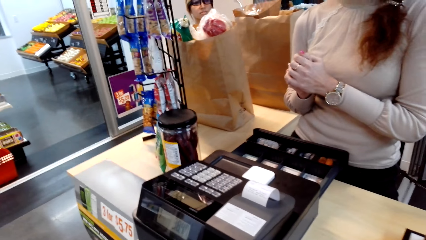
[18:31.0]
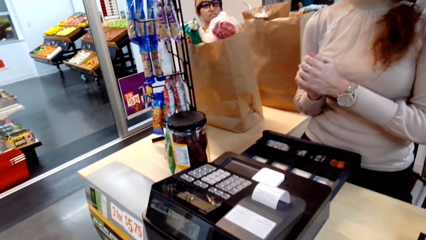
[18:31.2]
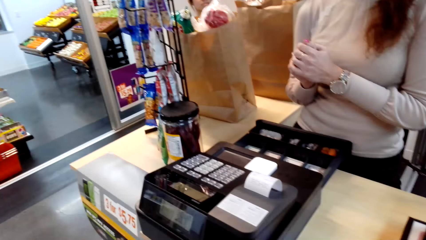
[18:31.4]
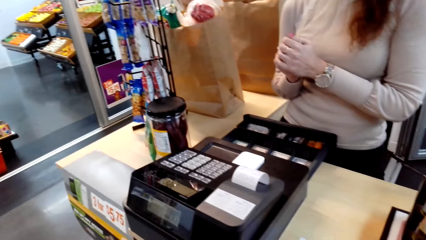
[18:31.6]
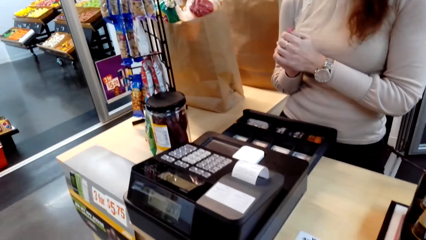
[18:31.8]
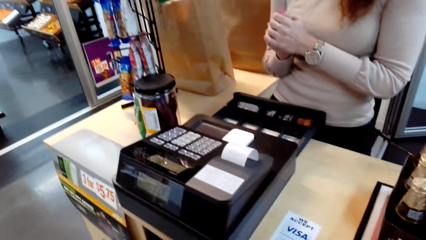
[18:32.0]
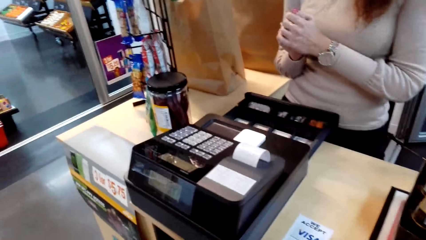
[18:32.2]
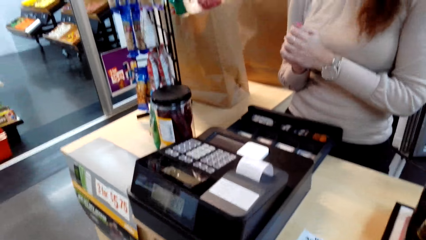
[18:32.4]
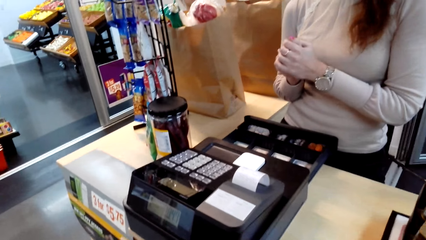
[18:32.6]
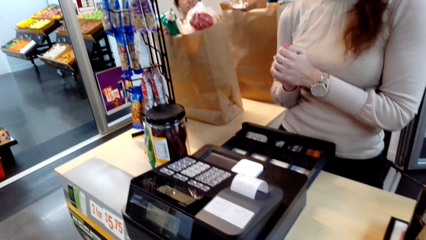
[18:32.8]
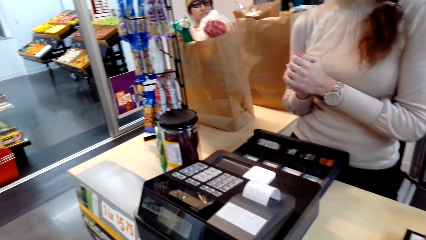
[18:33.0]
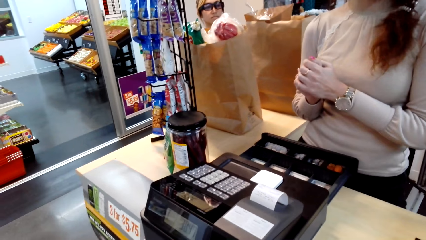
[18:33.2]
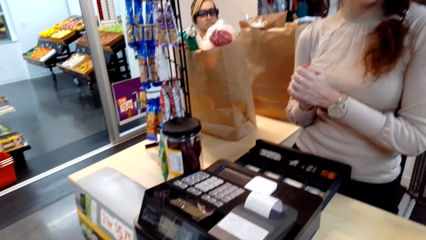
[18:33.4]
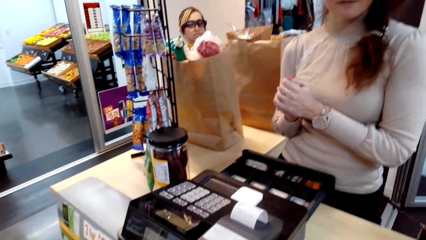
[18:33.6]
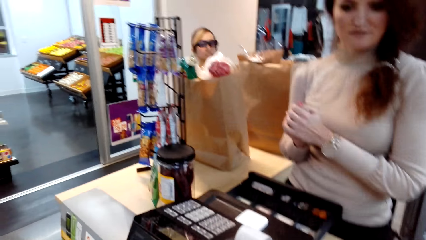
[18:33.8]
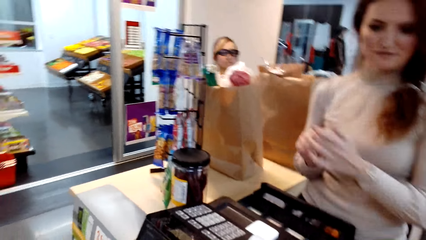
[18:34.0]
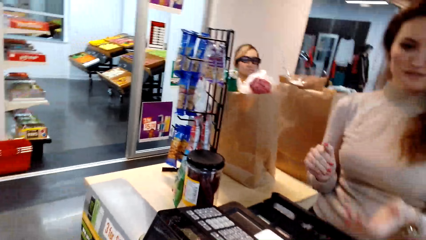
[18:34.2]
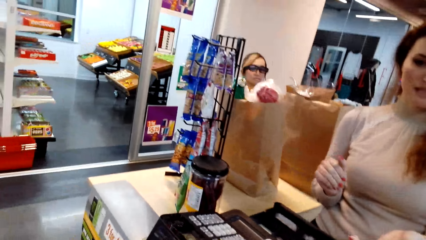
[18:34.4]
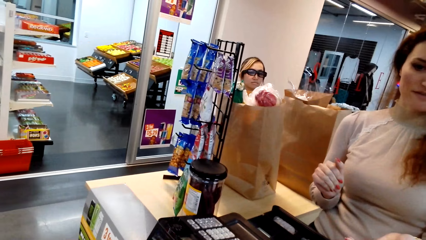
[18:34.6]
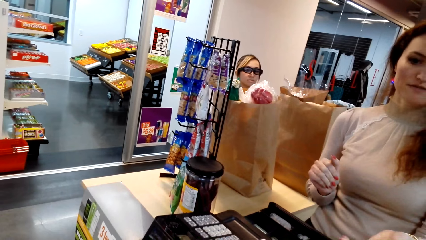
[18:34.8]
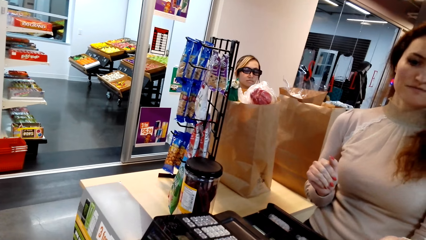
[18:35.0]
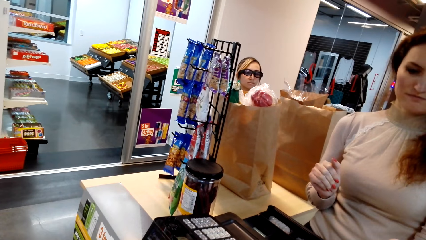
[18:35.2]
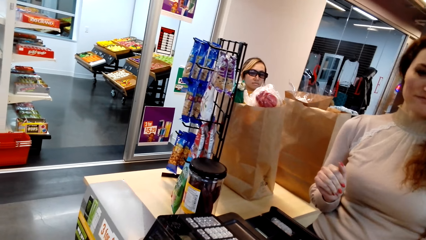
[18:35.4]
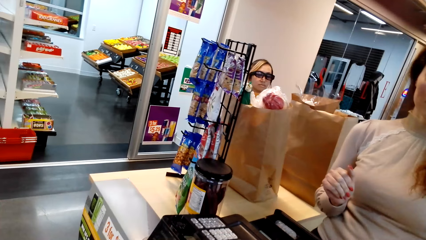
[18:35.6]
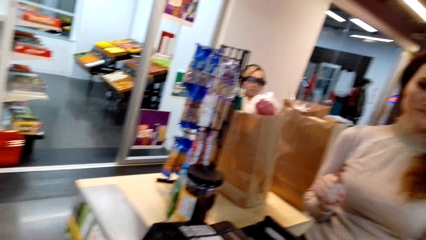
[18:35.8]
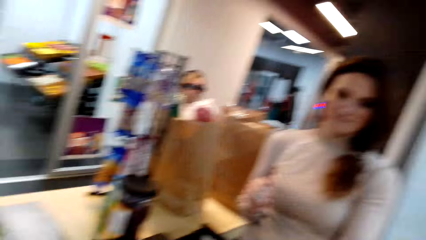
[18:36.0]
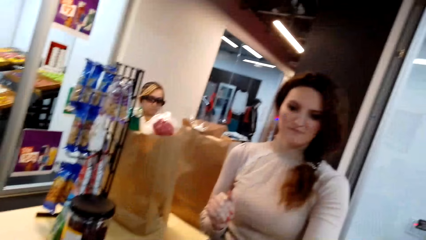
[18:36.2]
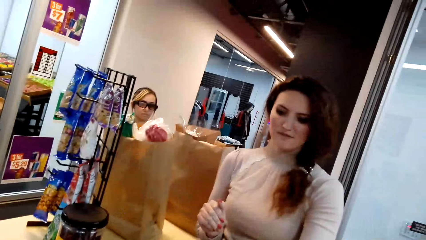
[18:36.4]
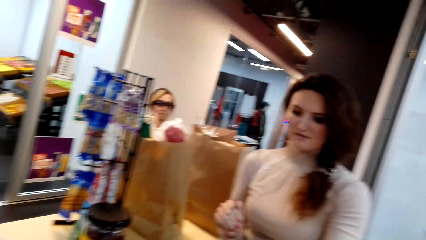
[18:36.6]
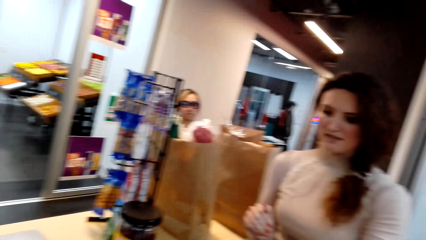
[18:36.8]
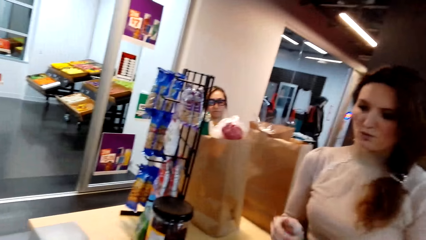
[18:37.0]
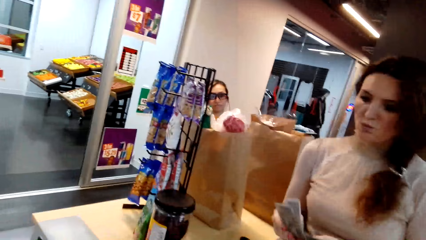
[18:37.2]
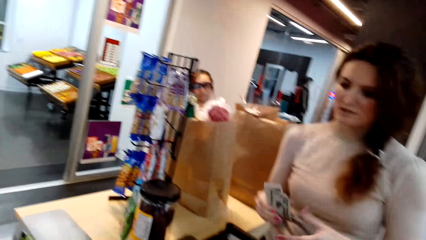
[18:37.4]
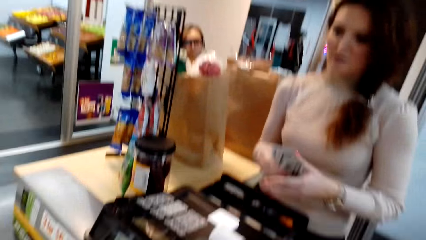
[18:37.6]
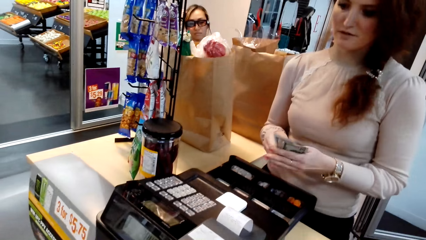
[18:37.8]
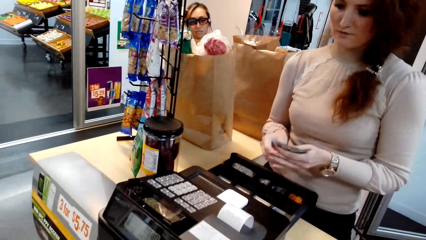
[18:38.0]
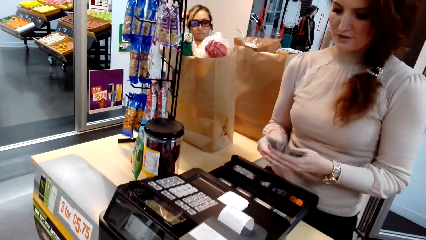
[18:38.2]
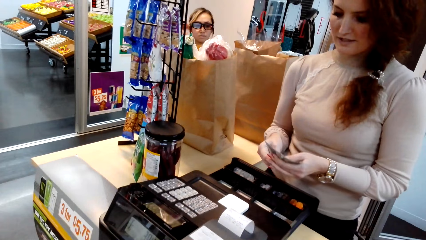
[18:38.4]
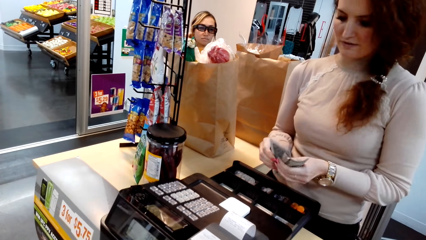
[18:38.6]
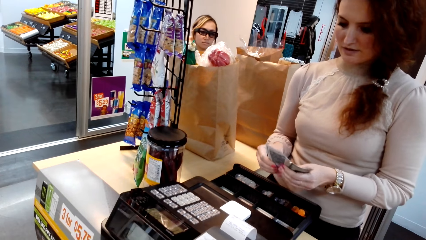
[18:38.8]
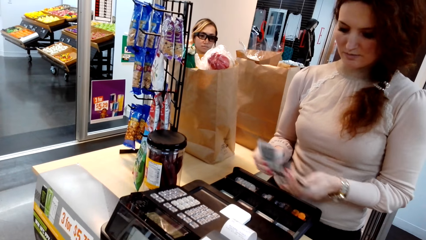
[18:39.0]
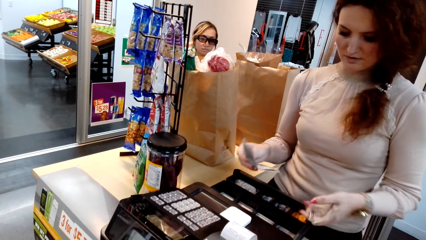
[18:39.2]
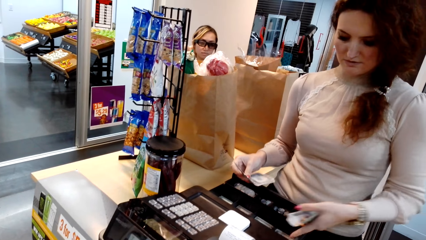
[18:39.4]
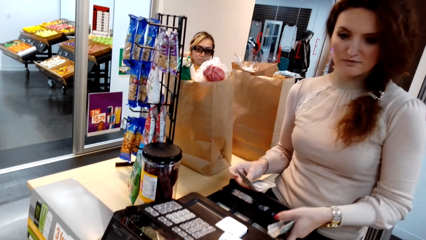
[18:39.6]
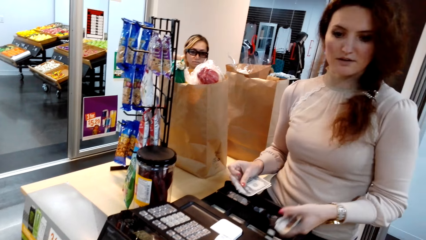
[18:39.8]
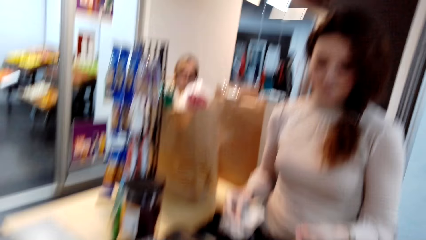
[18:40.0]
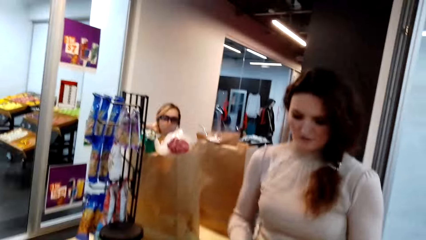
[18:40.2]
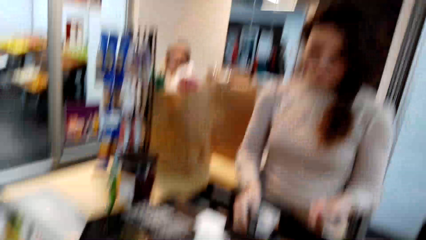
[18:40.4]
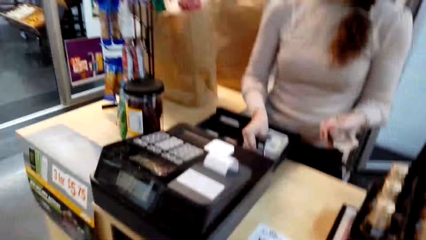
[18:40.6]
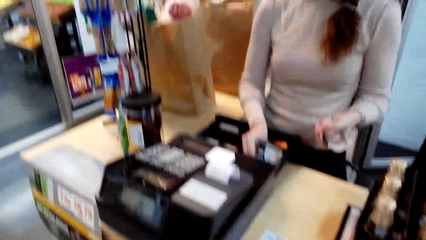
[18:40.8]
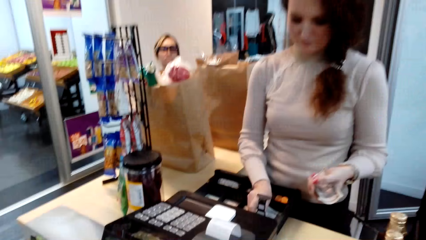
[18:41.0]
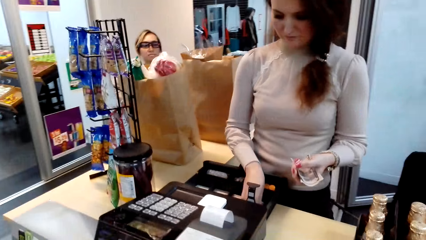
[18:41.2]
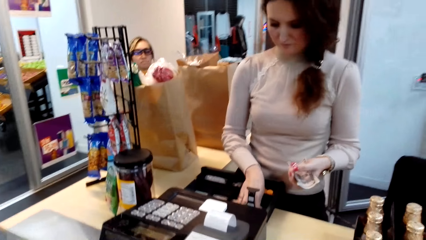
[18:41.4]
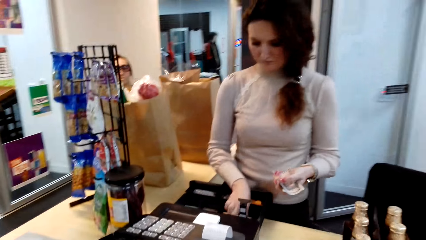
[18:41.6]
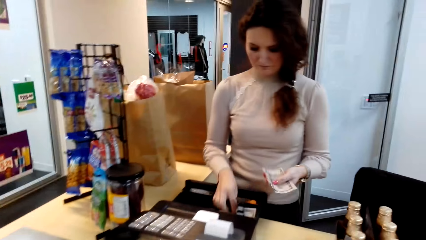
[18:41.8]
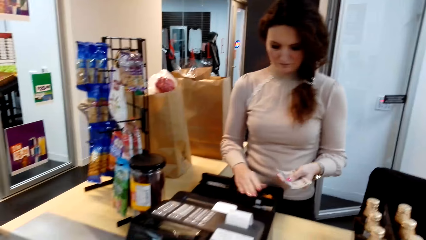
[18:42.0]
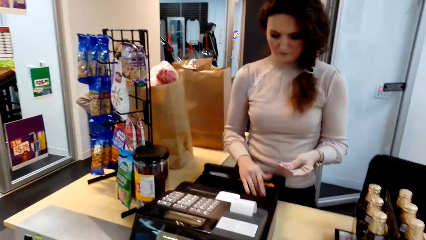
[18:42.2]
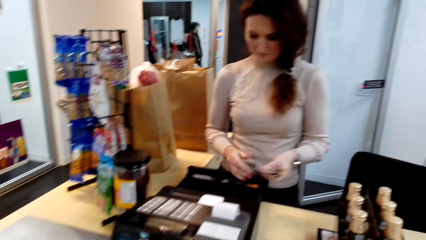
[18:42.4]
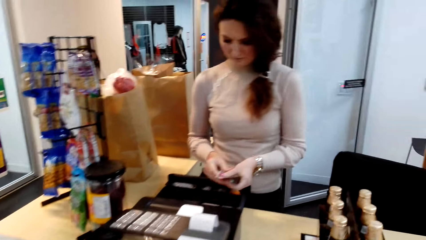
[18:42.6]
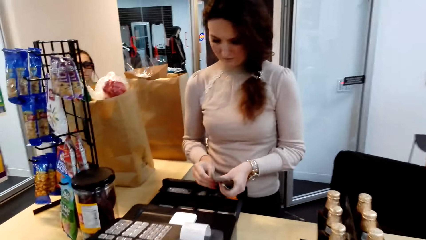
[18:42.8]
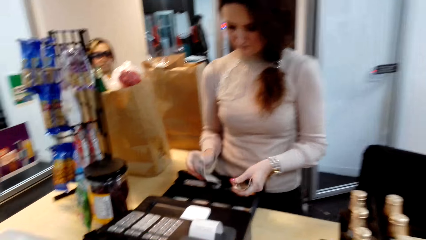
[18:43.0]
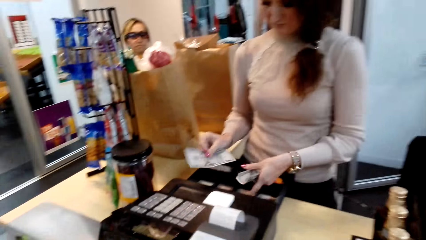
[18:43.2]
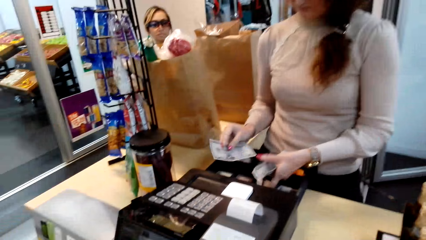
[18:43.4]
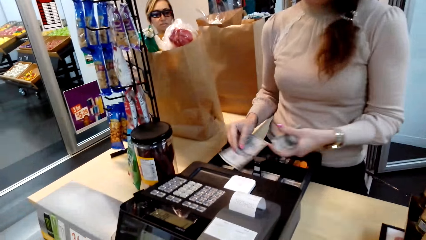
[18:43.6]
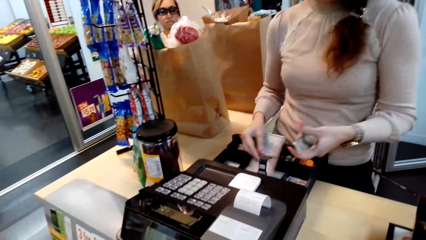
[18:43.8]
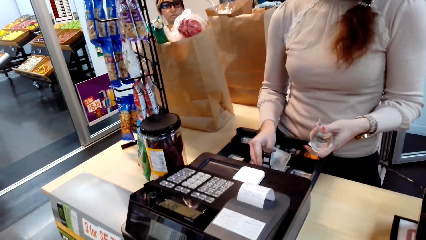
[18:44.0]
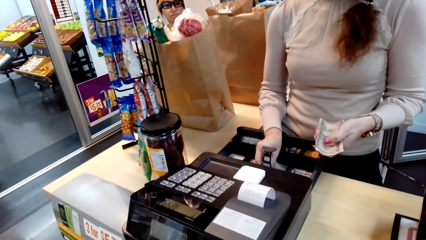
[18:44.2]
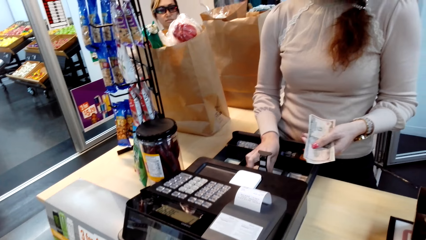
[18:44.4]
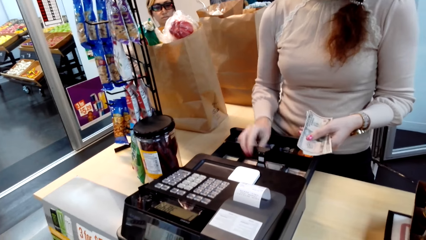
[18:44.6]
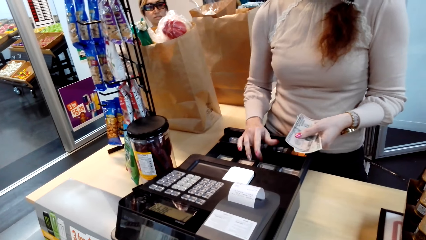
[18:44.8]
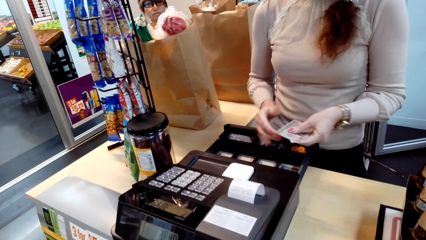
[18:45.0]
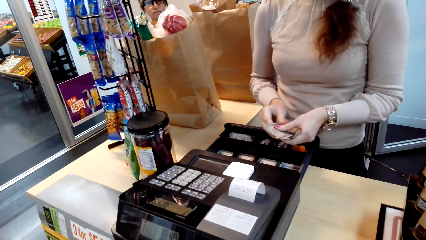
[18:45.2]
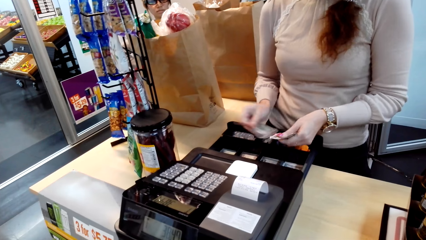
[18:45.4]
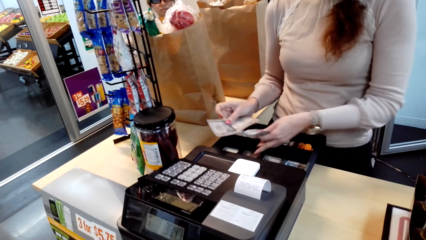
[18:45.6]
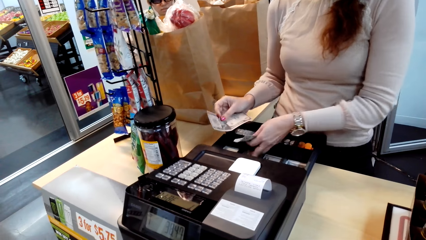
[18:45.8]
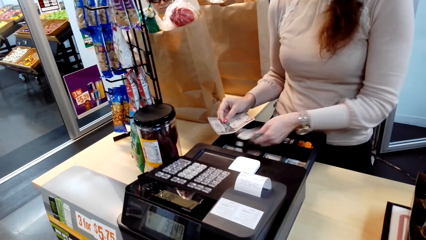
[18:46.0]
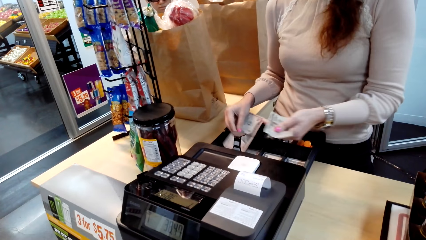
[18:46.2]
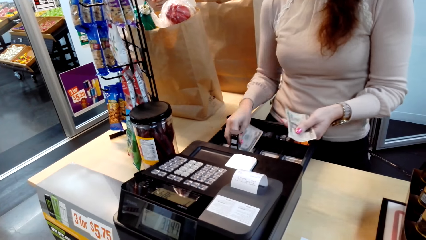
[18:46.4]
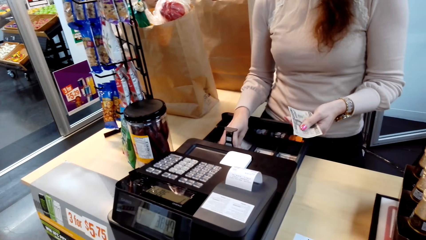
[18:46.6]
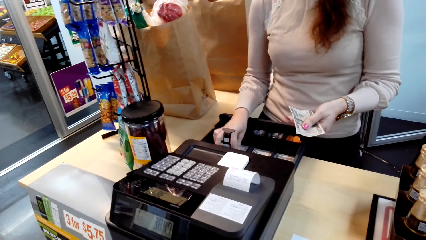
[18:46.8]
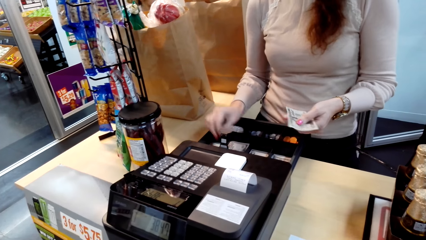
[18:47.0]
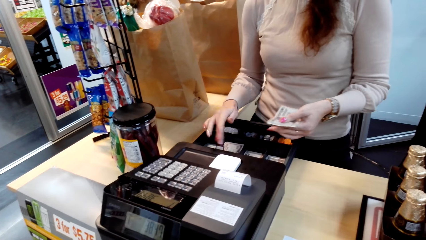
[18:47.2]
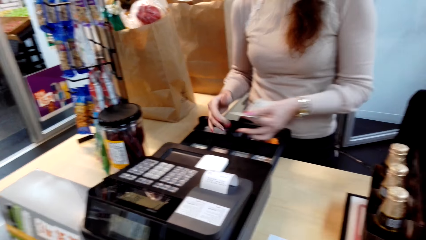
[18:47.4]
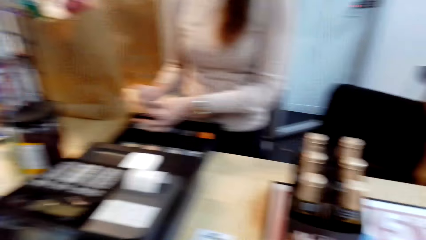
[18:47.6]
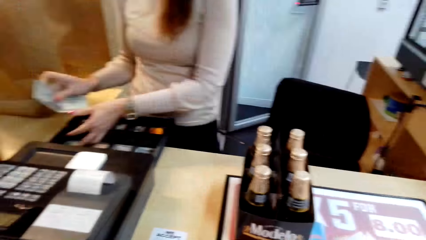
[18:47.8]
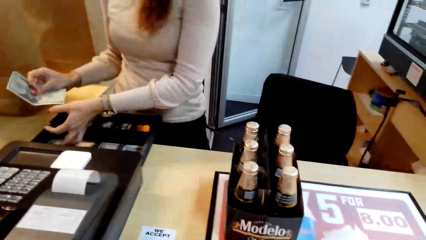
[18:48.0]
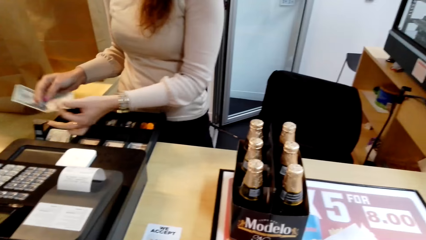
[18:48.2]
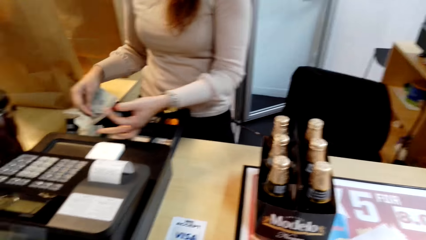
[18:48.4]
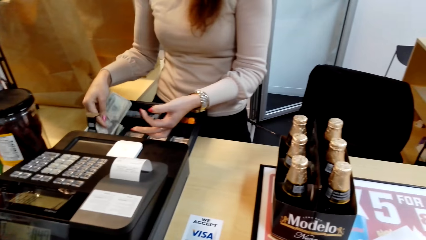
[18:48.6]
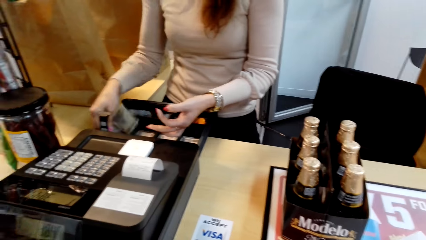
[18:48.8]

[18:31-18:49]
A person receives the money from the camera wearer. The camera wearer hands some cash to the person. The person counts the money. The camera wearer puts the money on the machine. The person places the cash in the cash register machine.
